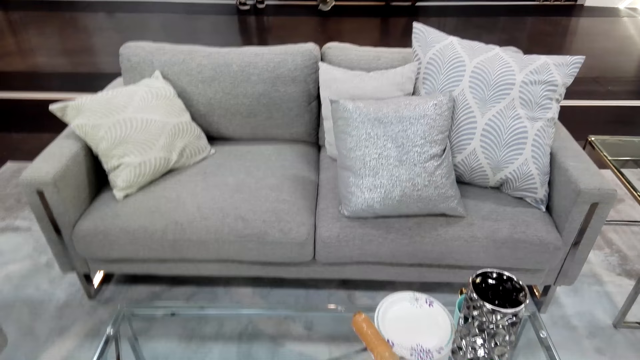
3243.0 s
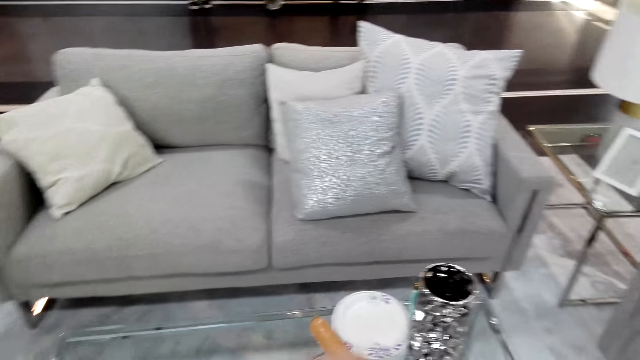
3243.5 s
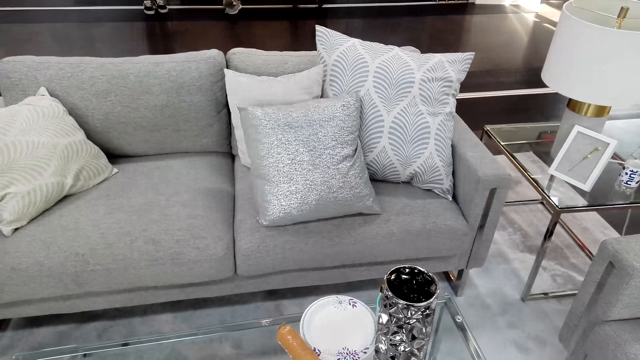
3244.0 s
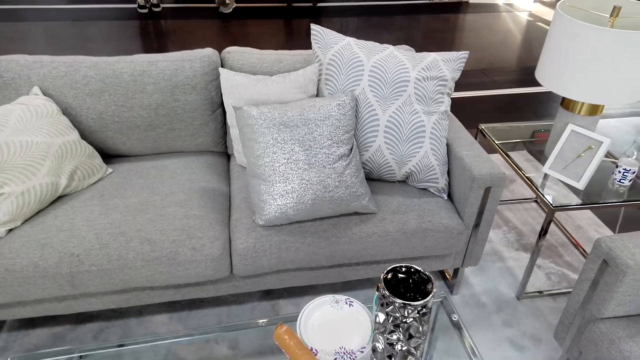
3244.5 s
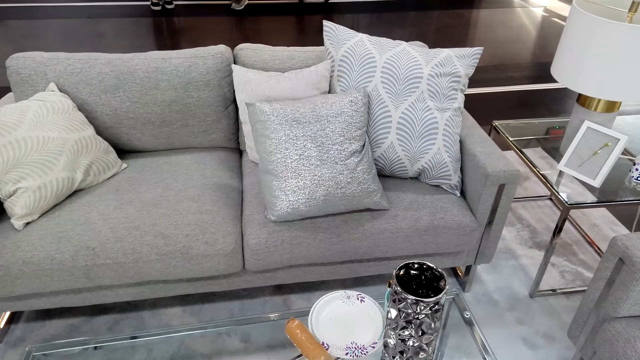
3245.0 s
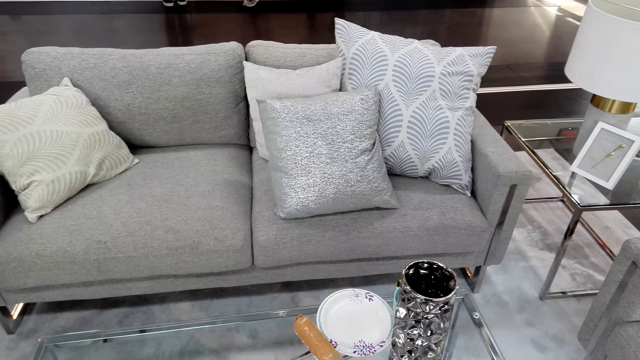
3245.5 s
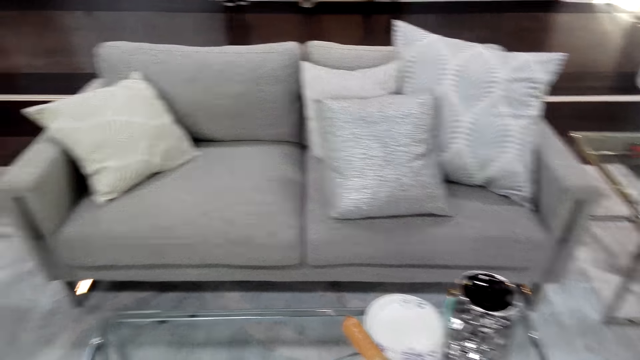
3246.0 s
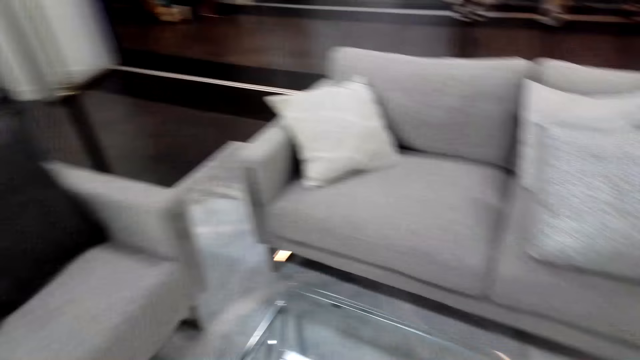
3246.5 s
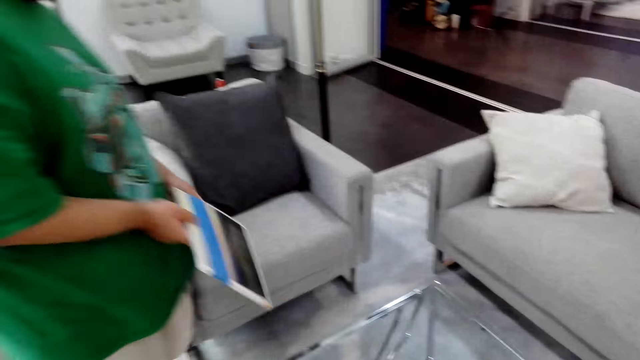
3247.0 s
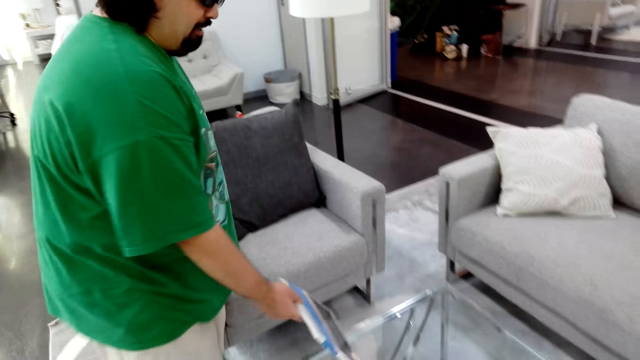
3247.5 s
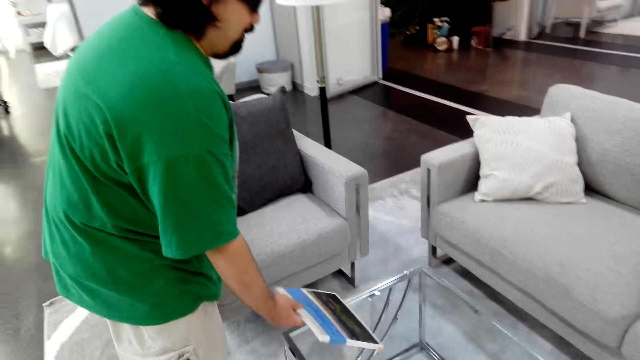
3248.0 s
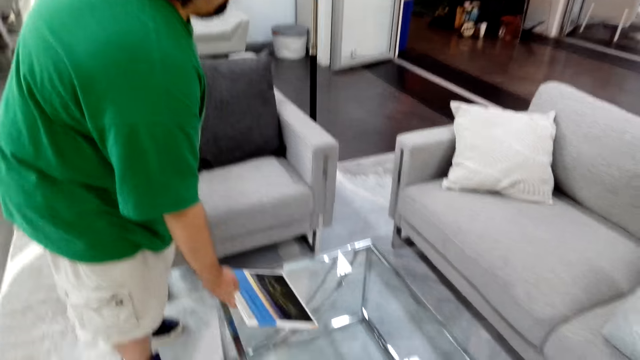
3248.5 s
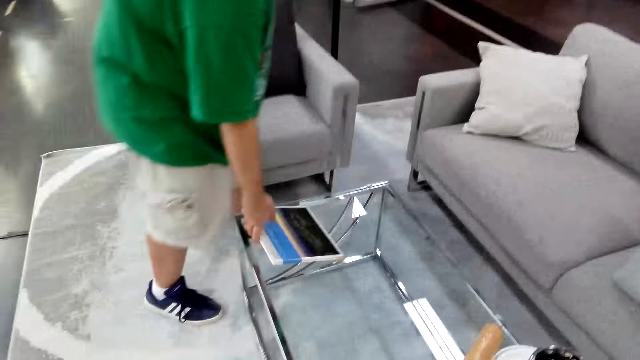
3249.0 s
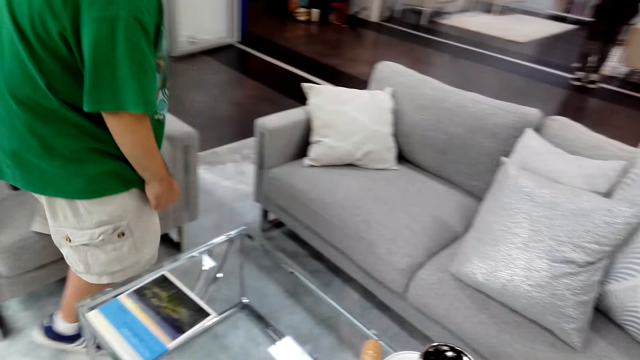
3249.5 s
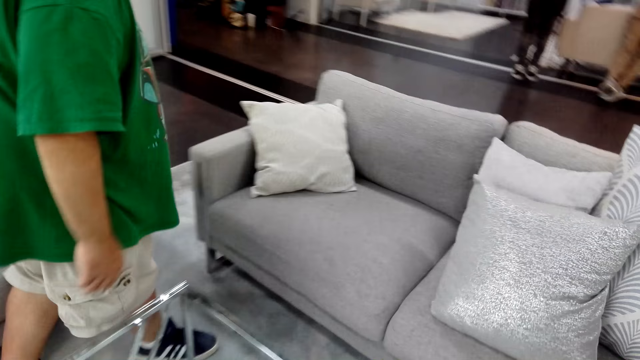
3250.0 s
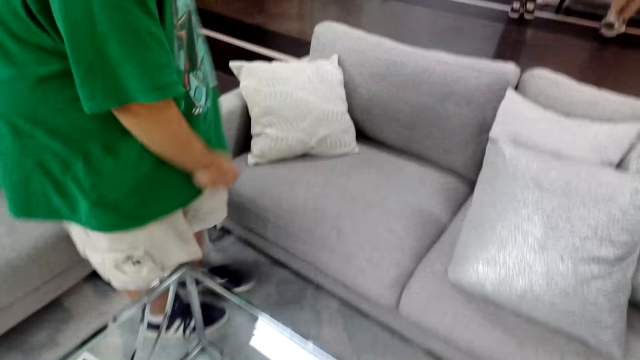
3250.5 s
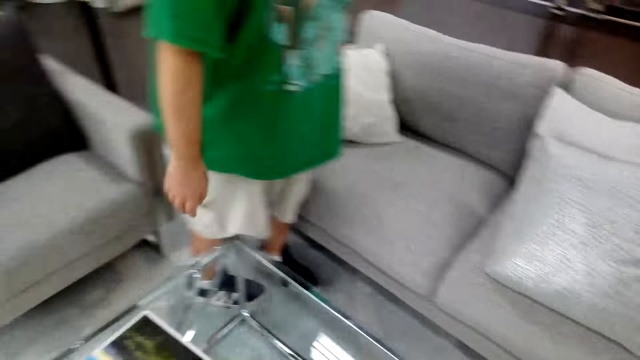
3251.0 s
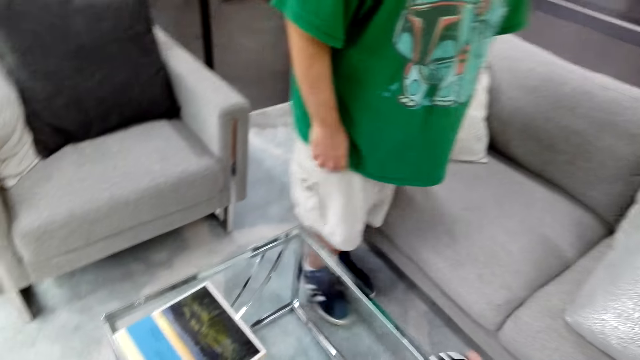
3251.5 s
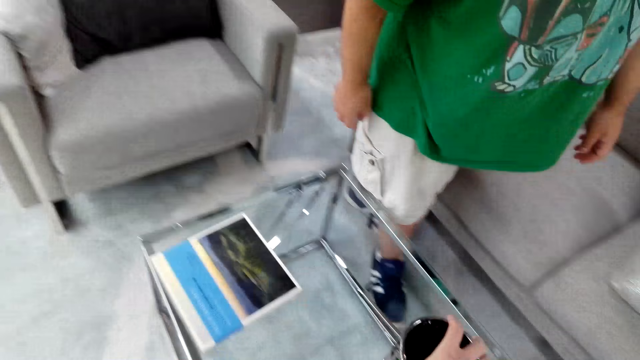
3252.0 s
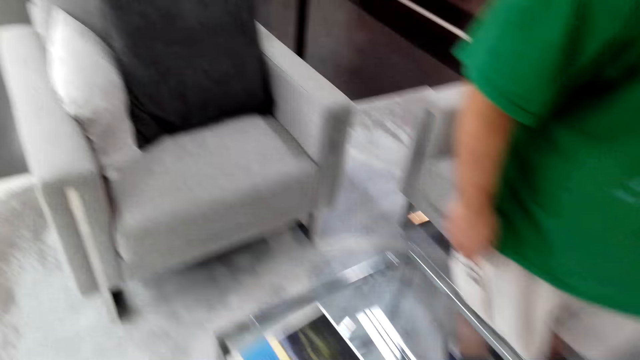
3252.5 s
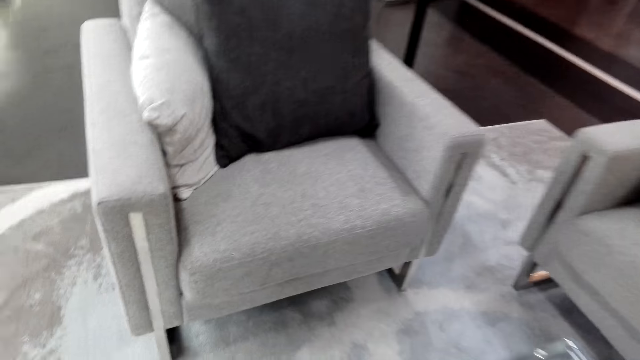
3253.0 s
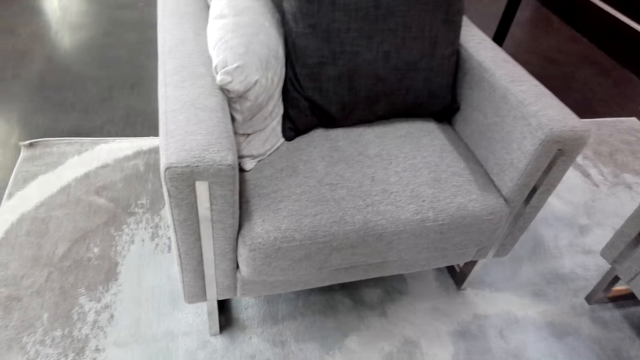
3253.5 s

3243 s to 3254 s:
The camera wearer talks. A man talks. The man puts a book on the table. The camera wearer talks. The man walks.

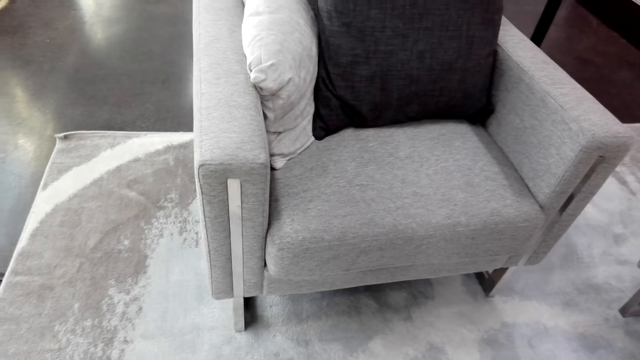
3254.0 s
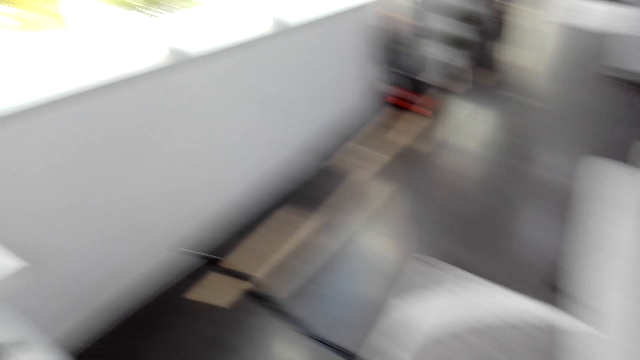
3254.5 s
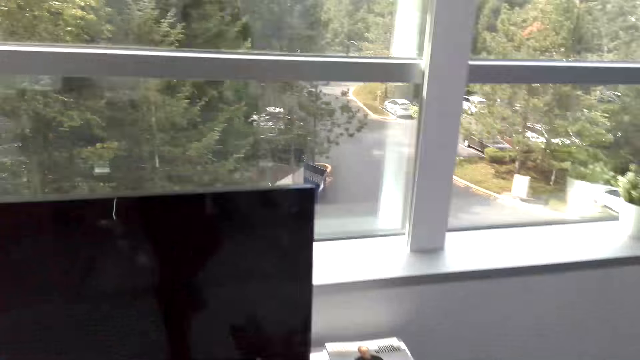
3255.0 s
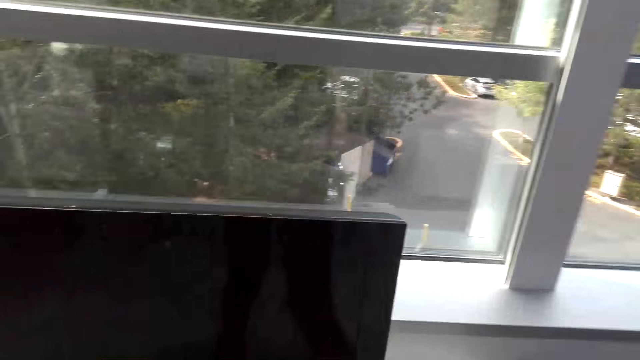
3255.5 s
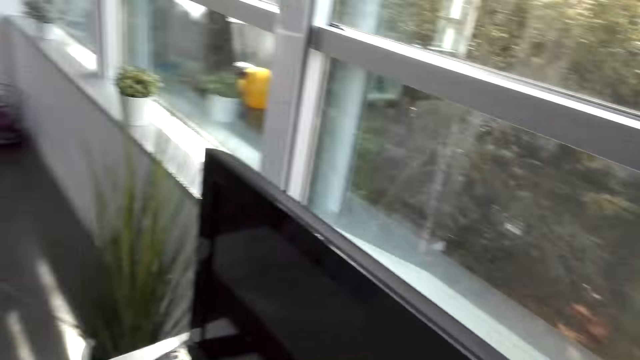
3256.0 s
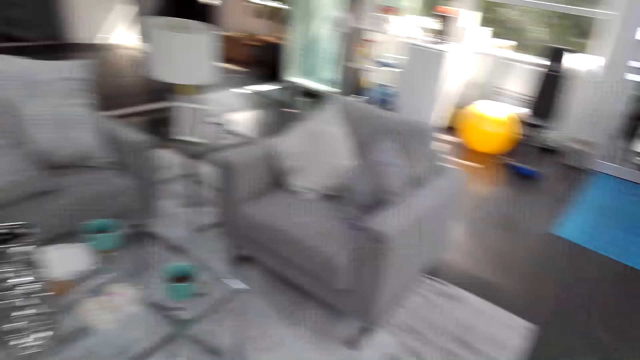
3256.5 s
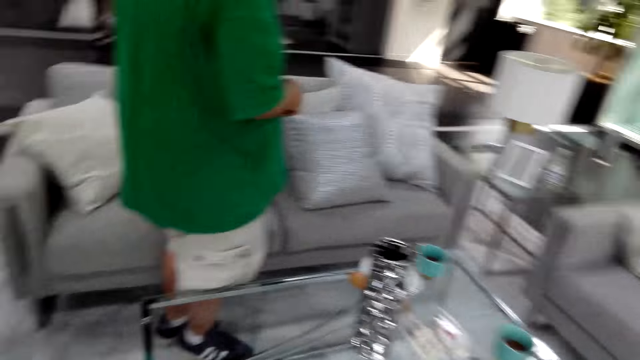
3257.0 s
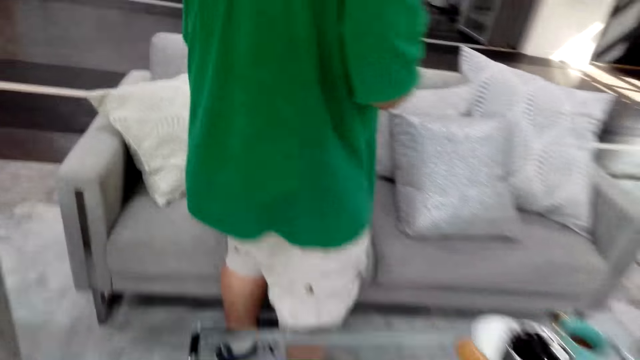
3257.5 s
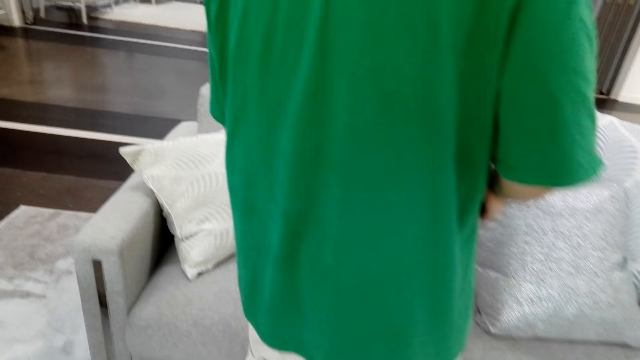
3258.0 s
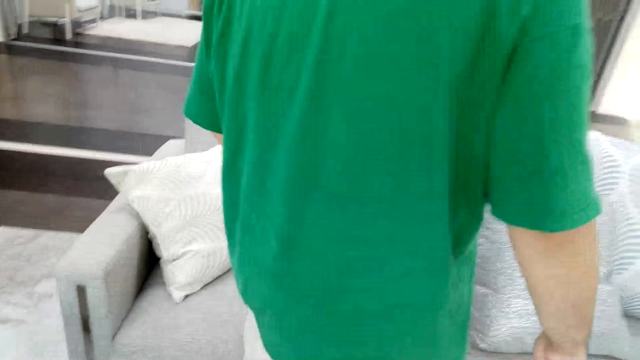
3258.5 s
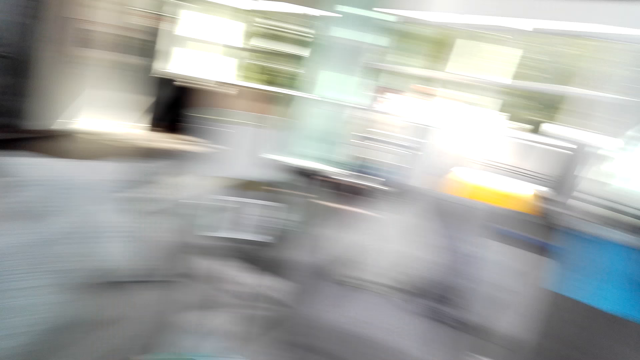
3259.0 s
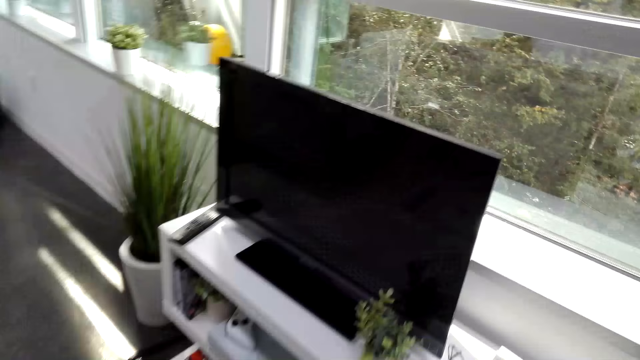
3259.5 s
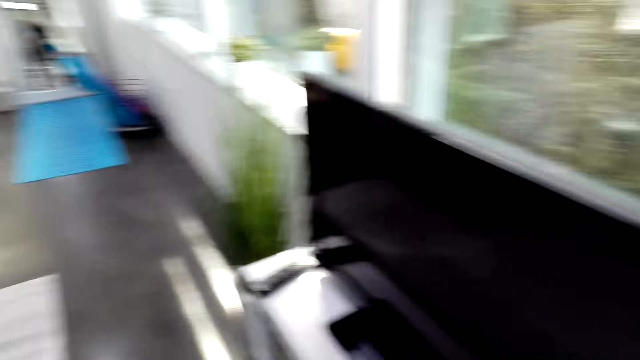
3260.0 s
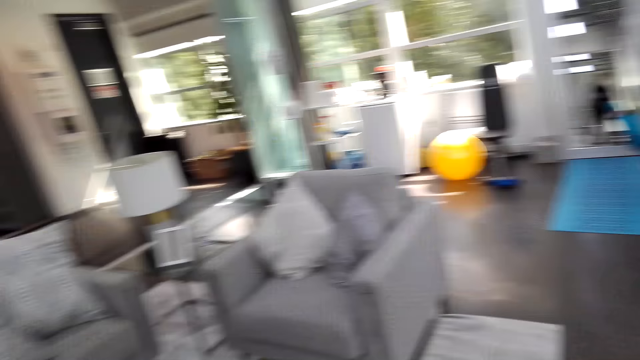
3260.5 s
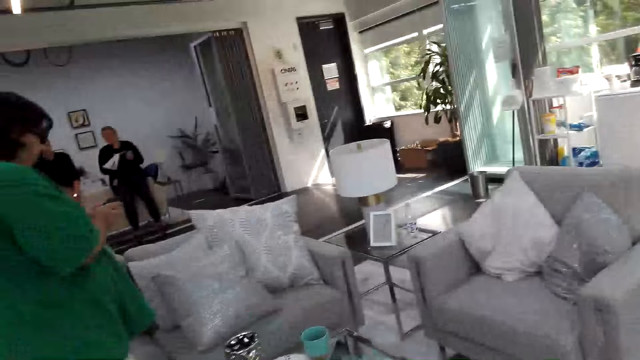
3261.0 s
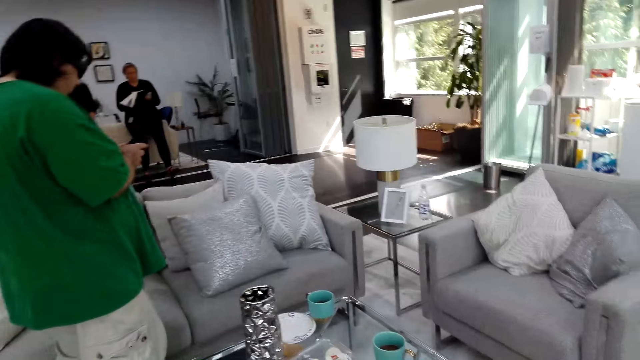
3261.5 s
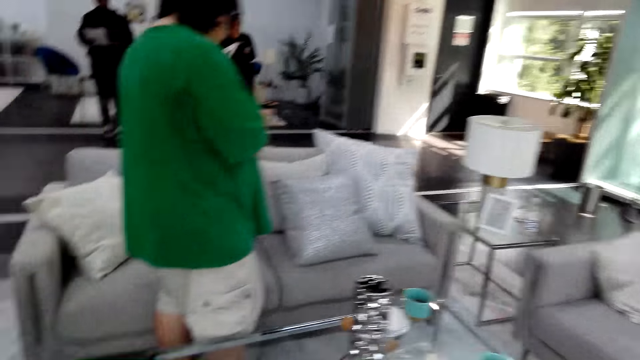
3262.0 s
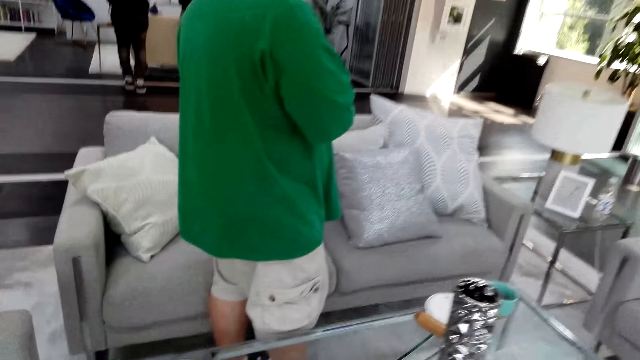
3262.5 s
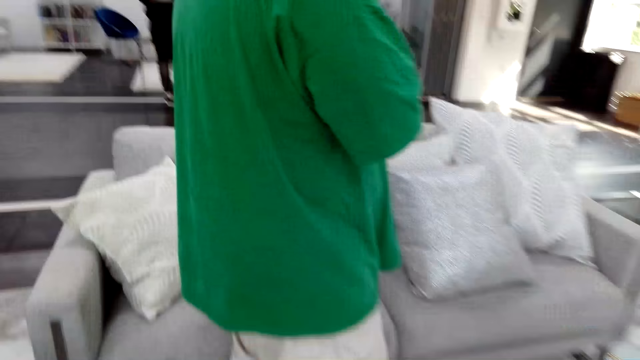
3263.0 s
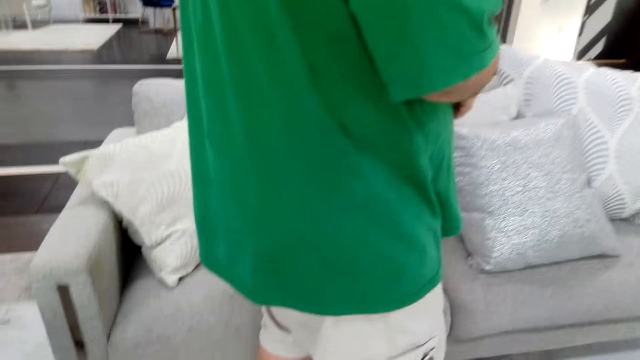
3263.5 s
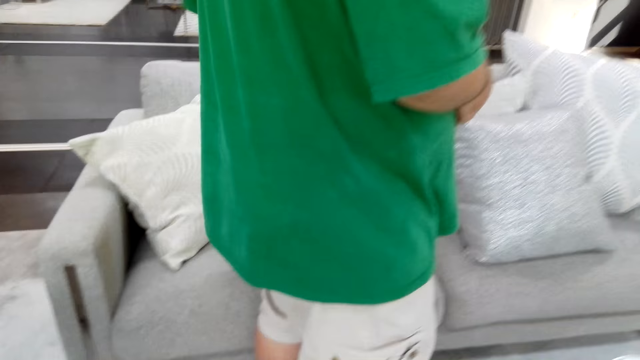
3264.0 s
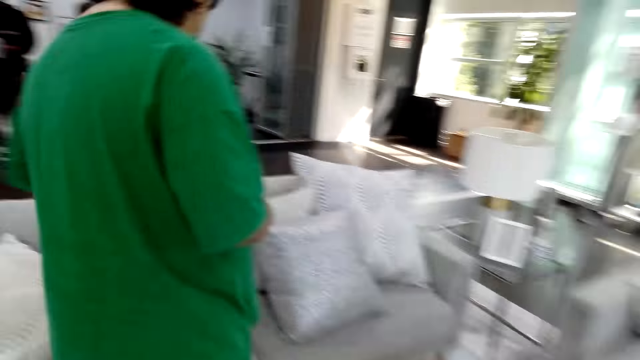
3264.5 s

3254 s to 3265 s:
The camera wearer walks. They look around the house. A man talks. Another man talks.
